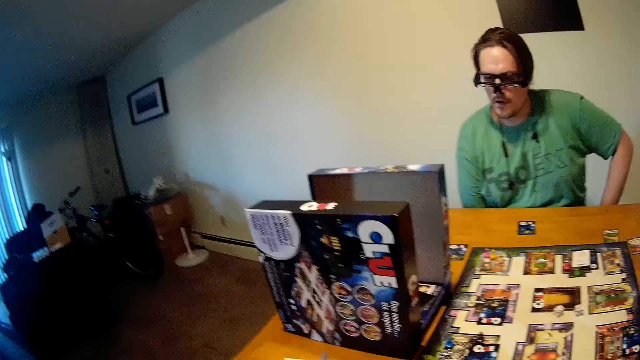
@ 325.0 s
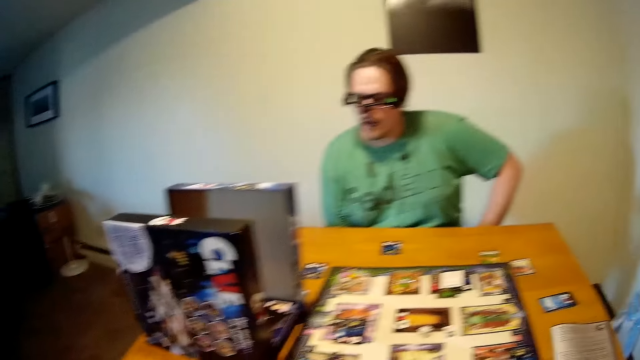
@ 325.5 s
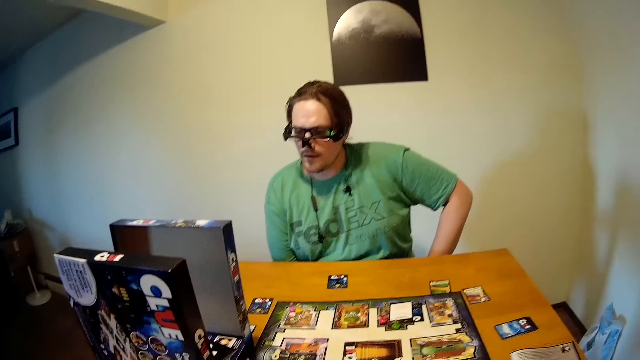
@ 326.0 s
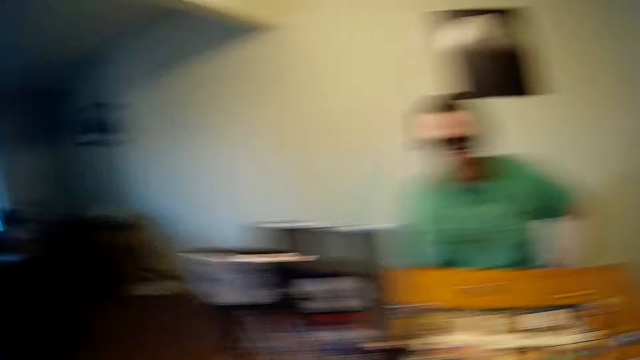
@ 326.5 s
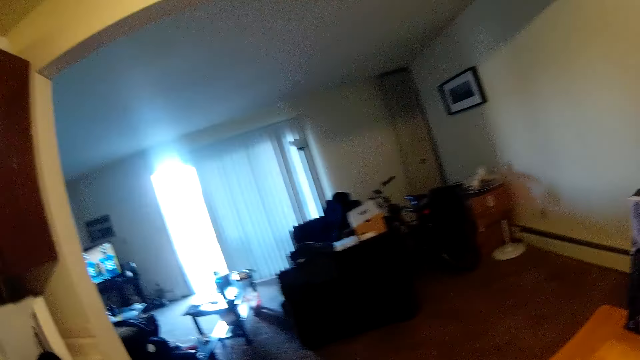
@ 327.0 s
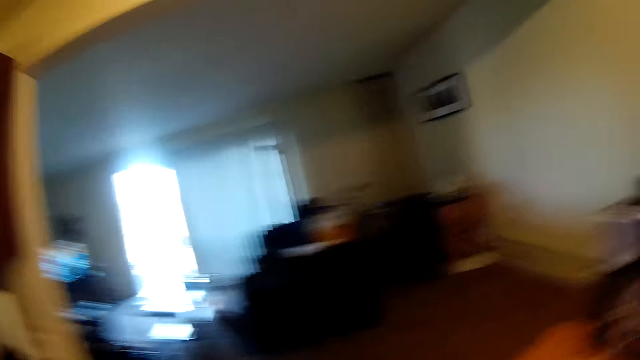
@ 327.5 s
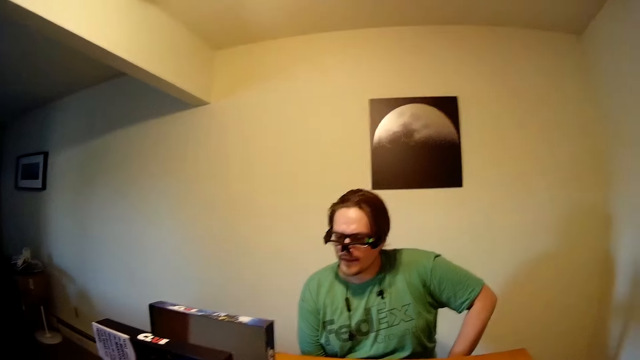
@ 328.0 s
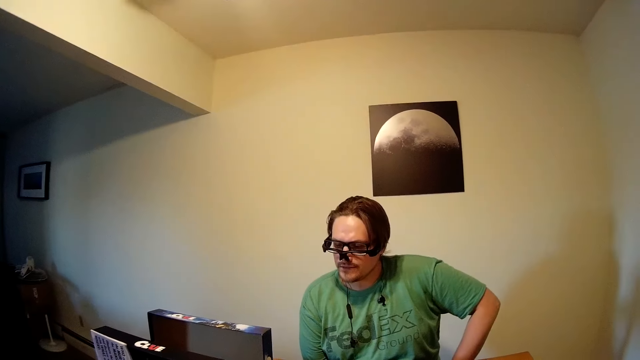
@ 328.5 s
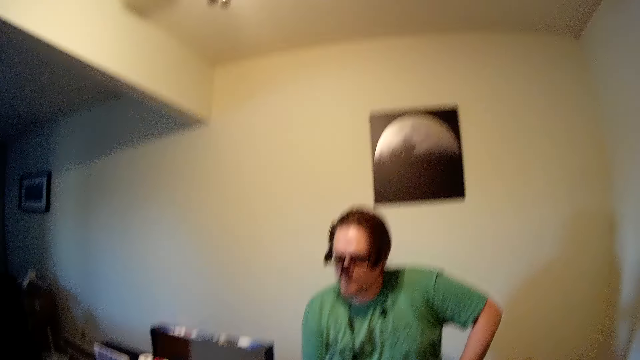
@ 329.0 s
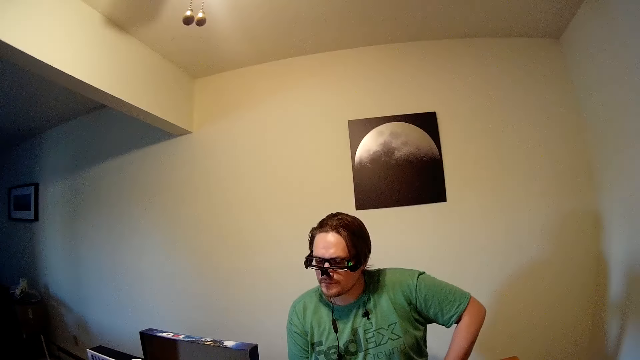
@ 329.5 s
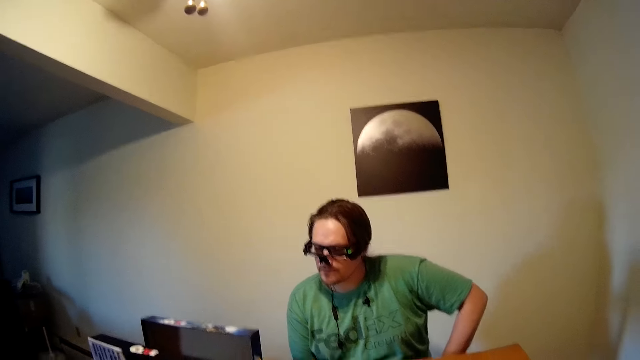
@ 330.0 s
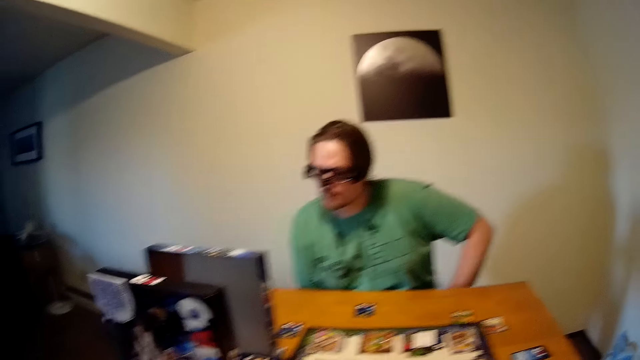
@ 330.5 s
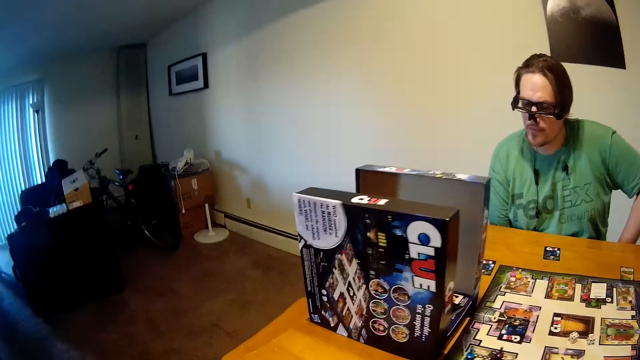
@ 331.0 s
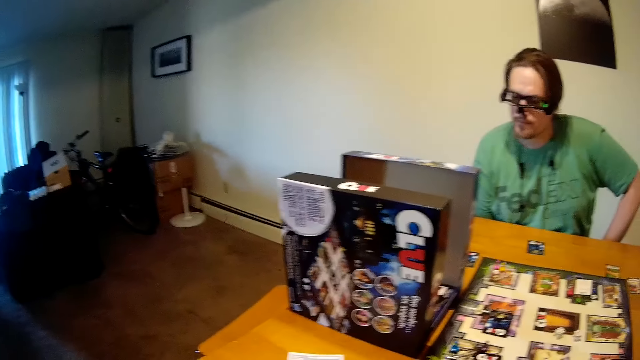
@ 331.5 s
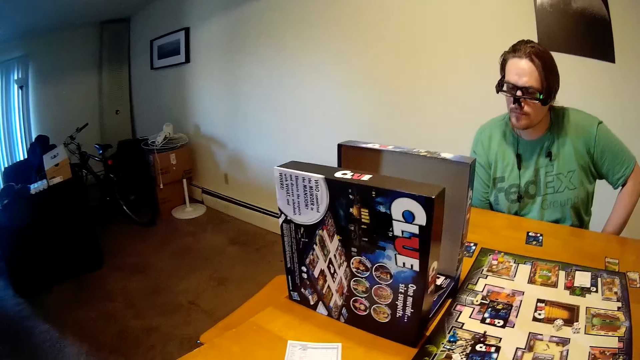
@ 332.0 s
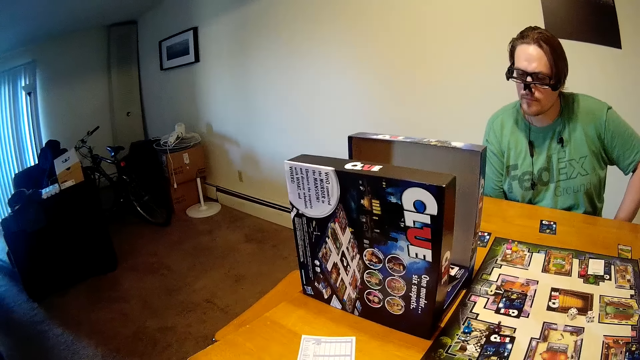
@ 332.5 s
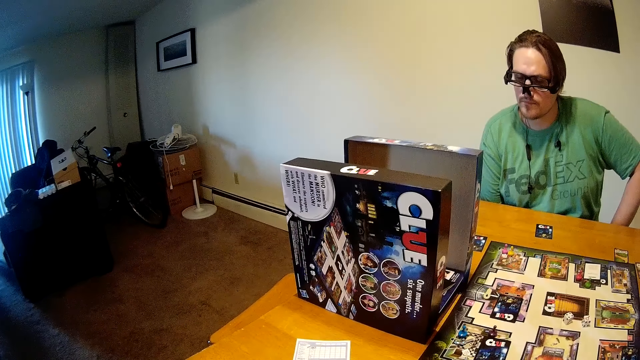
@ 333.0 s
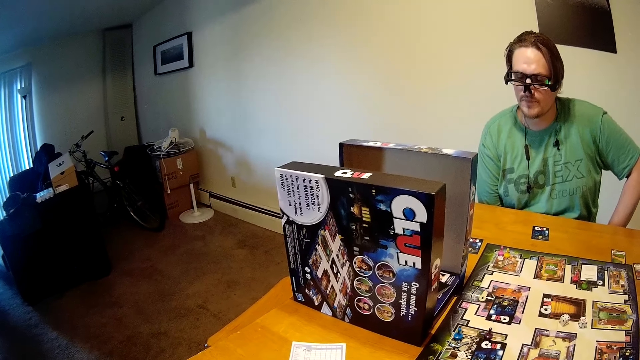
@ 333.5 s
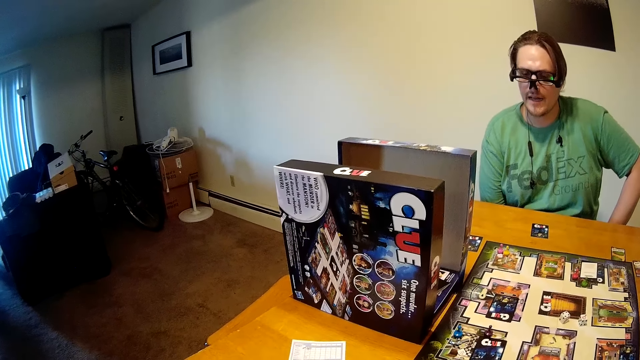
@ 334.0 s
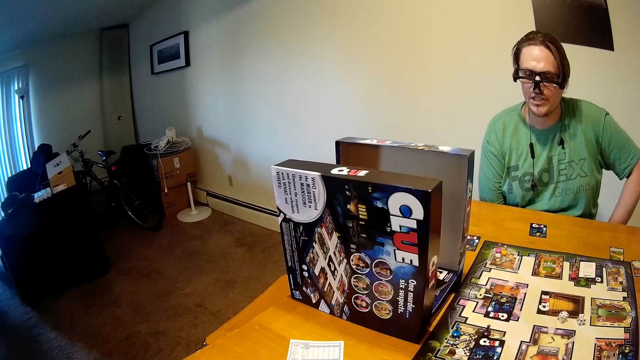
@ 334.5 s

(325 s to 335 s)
The camera wearer stares at cards on the table. They look aside and look at a person.

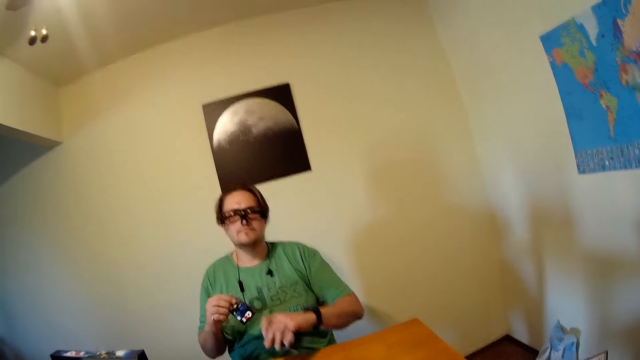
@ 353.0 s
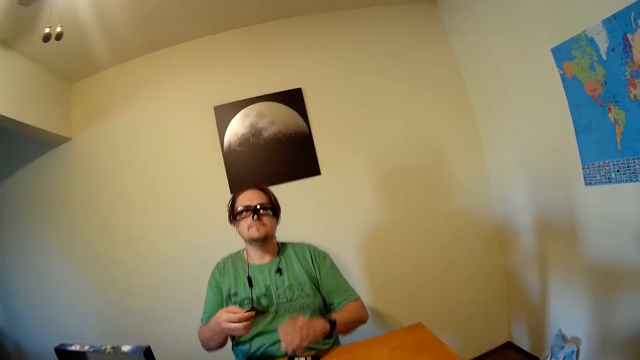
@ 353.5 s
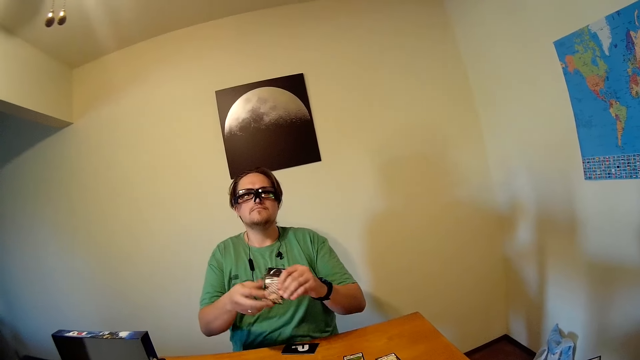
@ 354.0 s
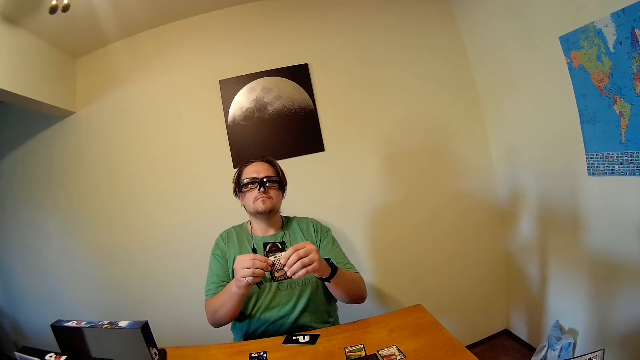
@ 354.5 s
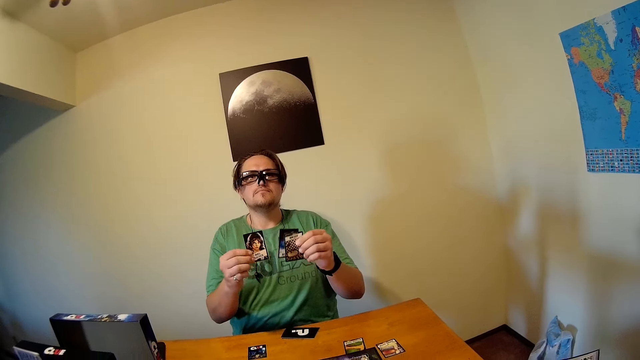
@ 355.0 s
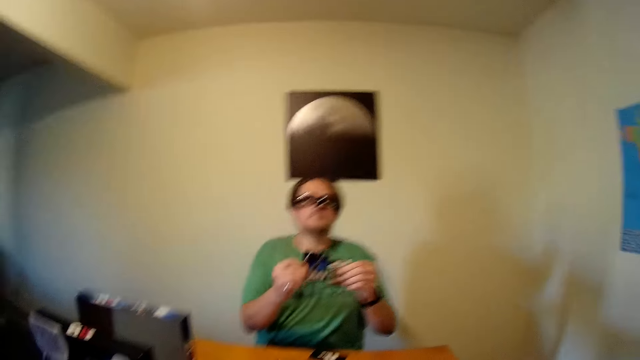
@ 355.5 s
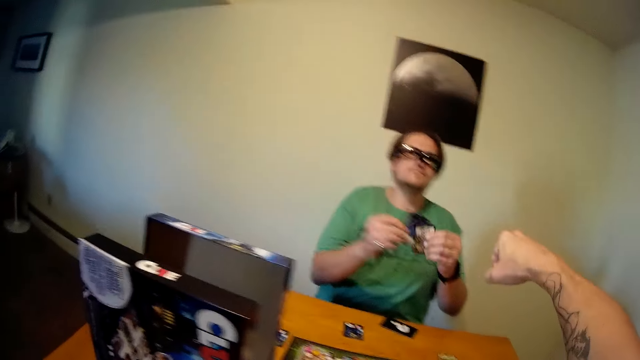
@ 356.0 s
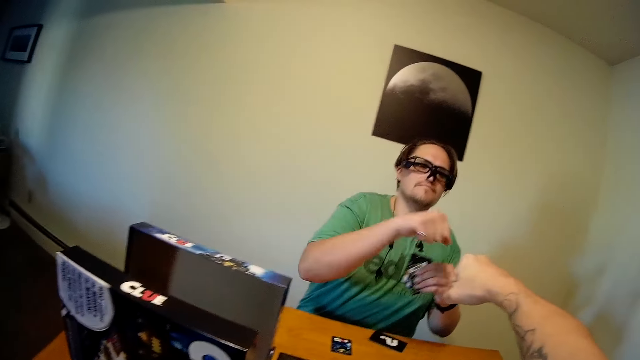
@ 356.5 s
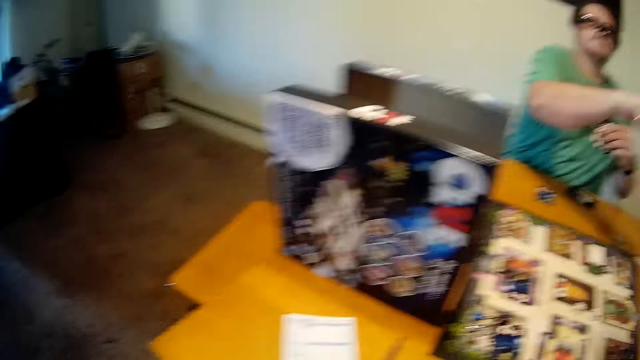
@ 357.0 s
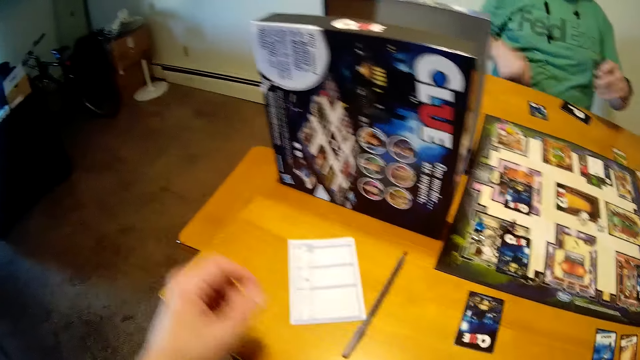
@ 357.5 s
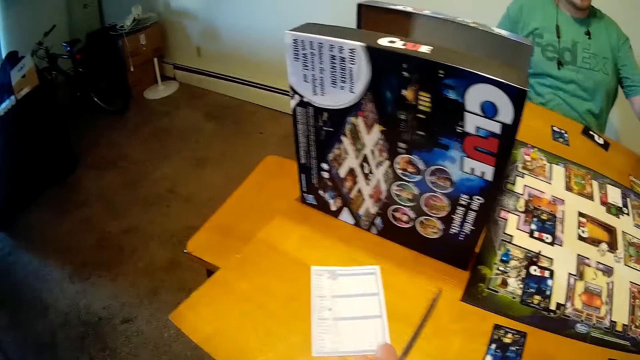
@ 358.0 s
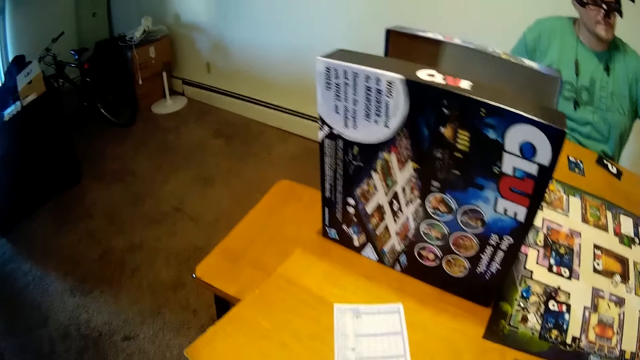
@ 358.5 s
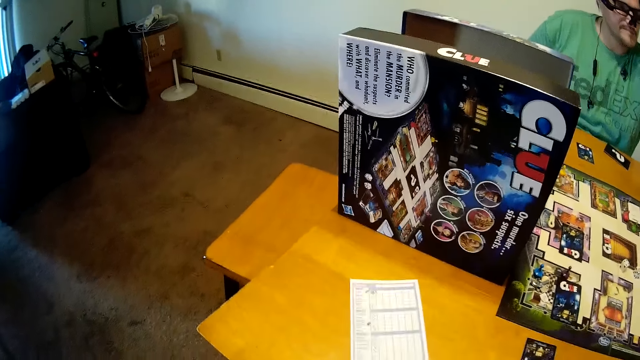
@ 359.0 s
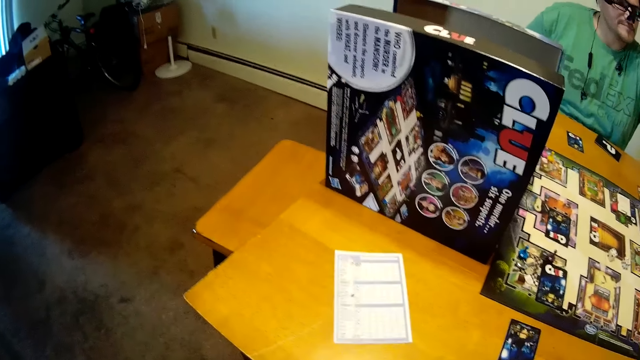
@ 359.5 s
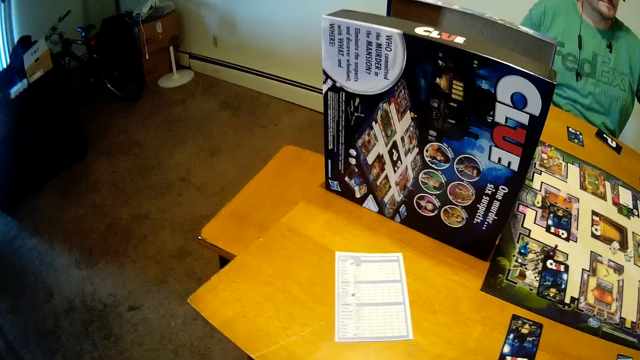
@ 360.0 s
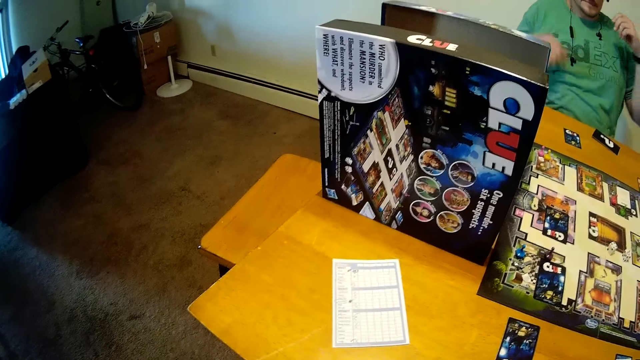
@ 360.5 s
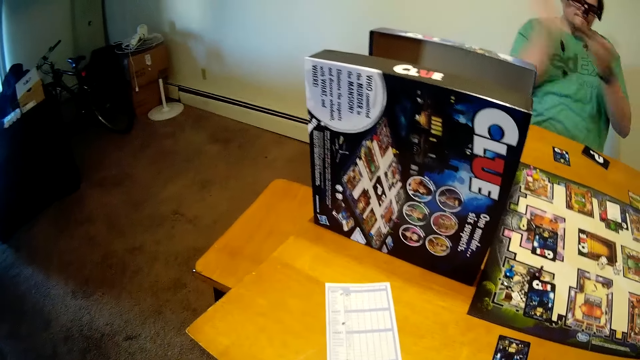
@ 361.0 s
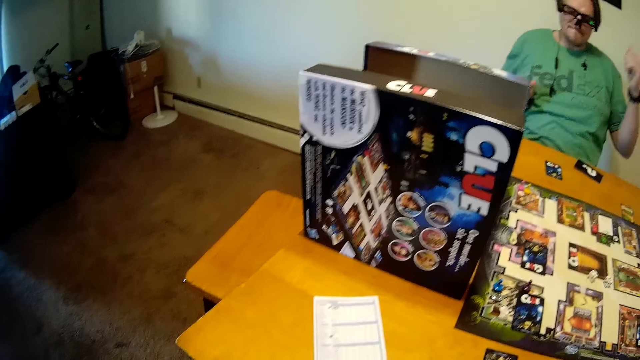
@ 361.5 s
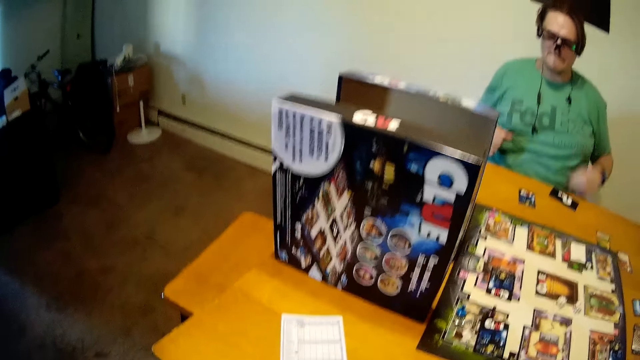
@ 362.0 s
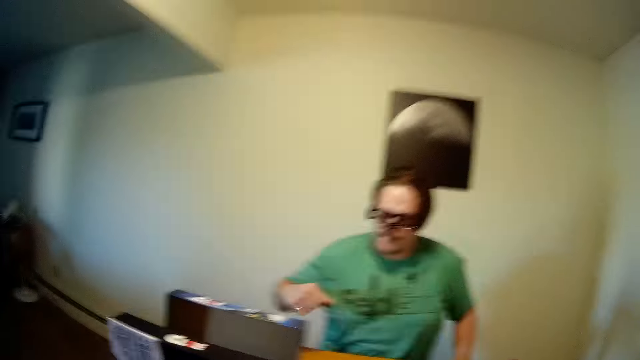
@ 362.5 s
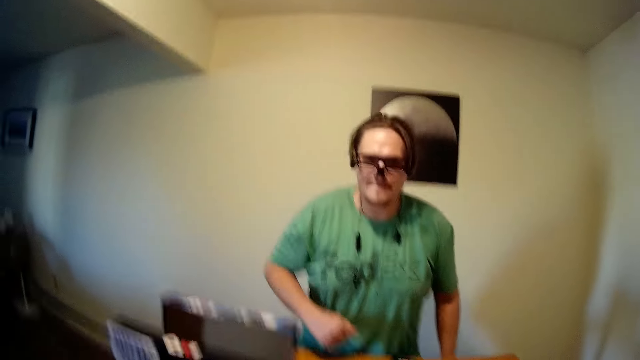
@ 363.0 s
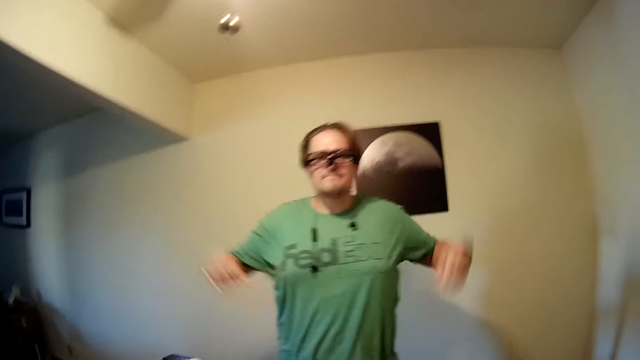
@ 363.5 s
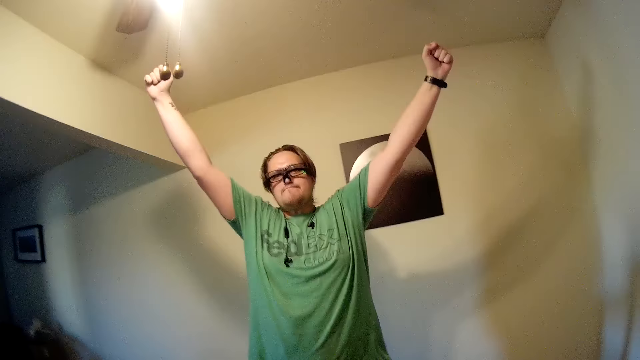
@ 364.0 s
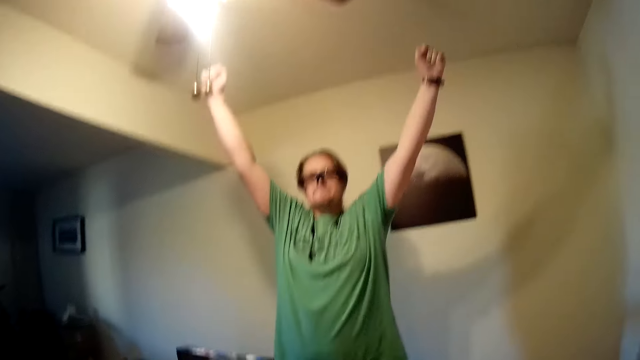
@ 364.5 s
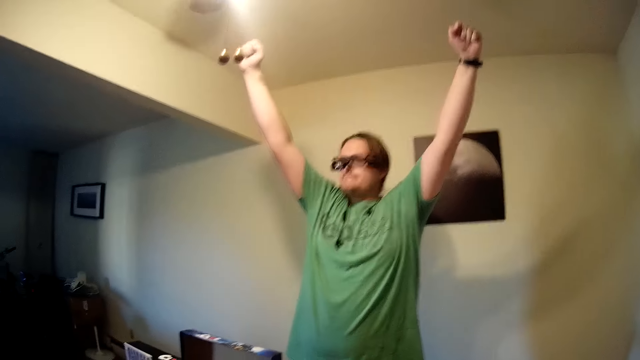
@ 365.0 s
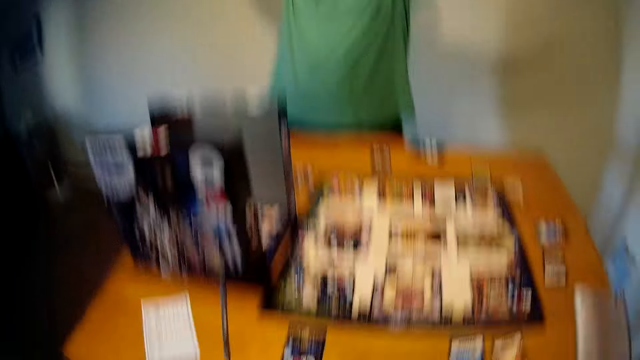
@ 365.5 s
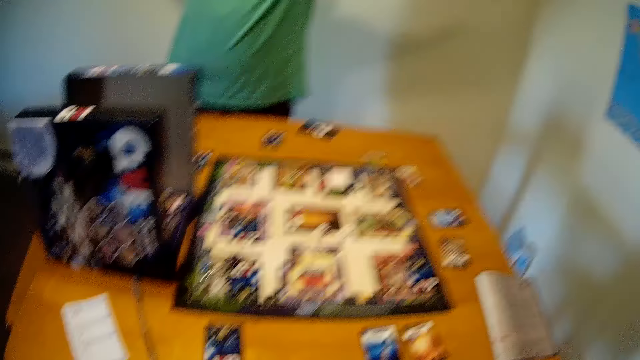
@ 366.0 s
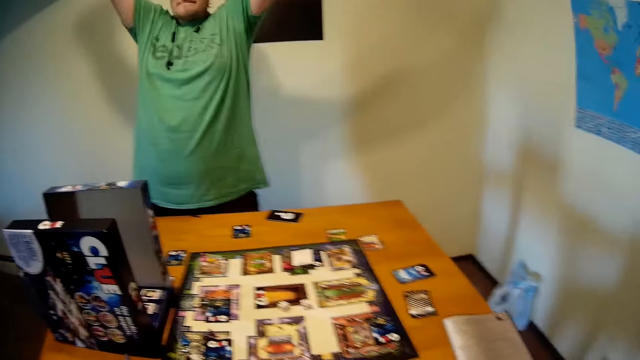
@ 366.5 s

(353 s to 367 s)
The camera wearer shuffles cards with his hands. A person shows the cards to the camera wearer. The camera wearer shakes hands with the person. He moves the left hand. He stares at the cards or a paper on the table. He claps hands in the room. The person claps hands. The person stands up. The camera wearer stands up from the chair. The person raises both hands. The camera wearer stretches both hands in the room.
